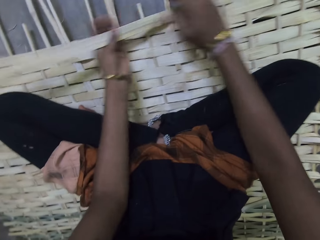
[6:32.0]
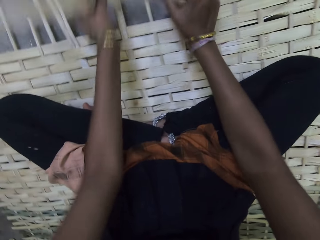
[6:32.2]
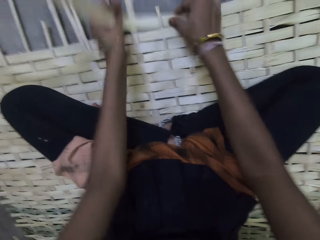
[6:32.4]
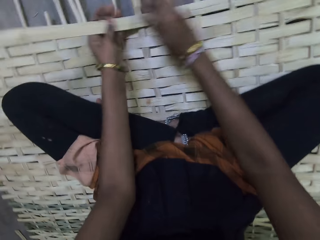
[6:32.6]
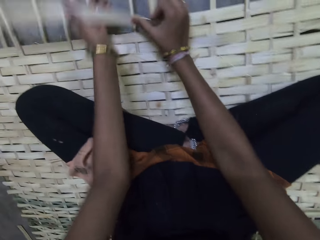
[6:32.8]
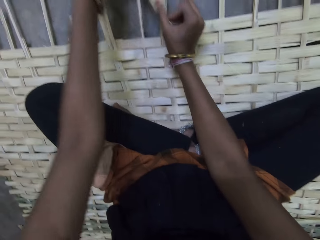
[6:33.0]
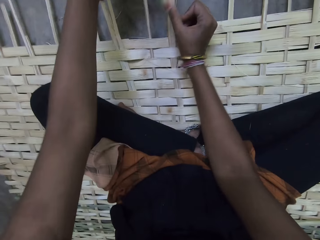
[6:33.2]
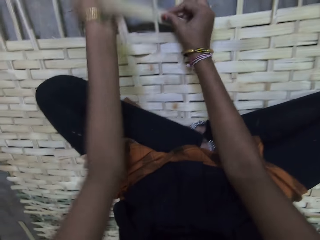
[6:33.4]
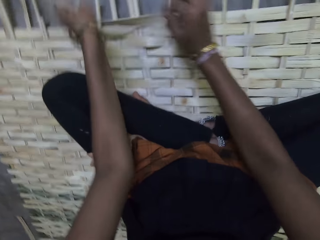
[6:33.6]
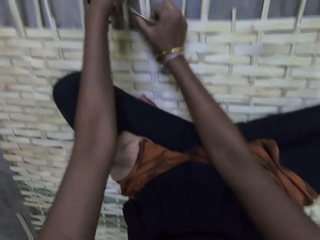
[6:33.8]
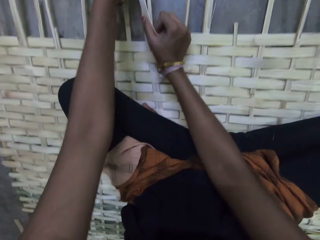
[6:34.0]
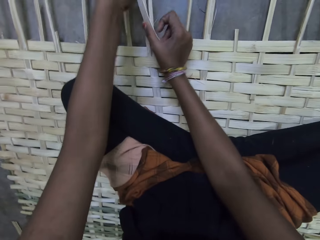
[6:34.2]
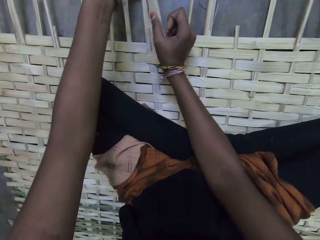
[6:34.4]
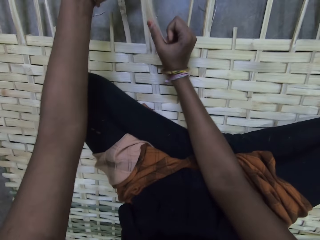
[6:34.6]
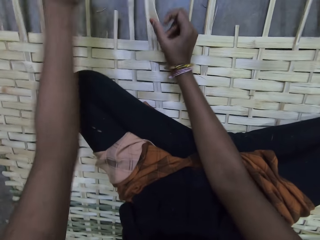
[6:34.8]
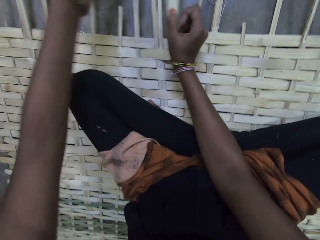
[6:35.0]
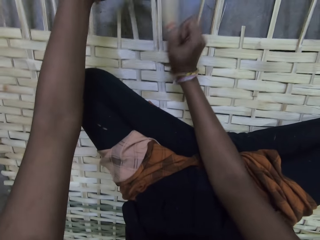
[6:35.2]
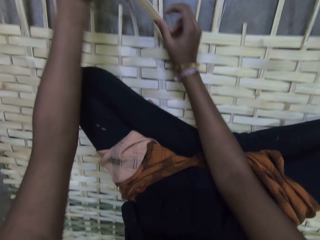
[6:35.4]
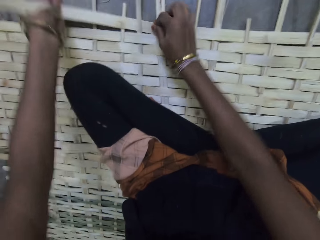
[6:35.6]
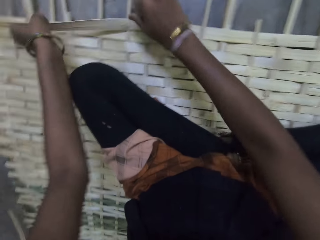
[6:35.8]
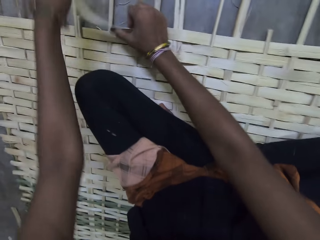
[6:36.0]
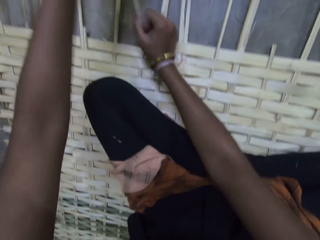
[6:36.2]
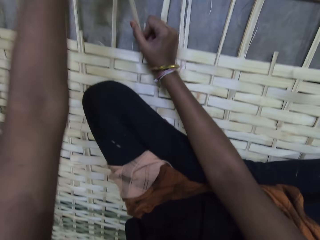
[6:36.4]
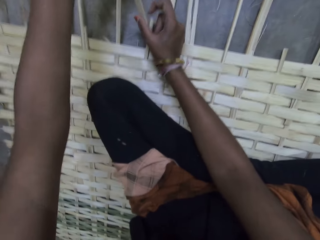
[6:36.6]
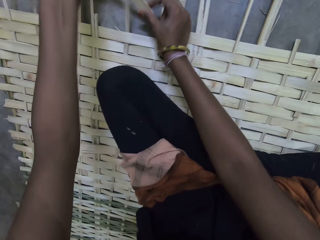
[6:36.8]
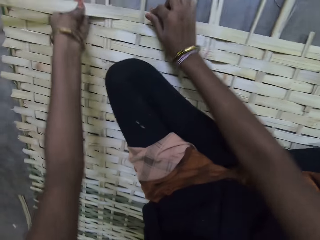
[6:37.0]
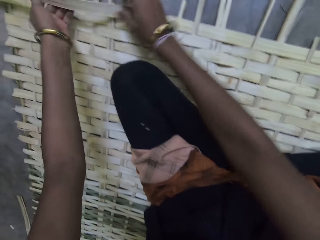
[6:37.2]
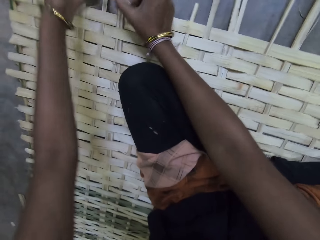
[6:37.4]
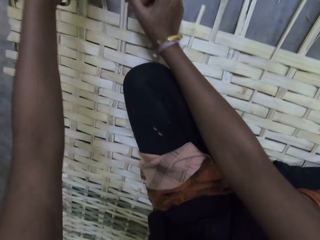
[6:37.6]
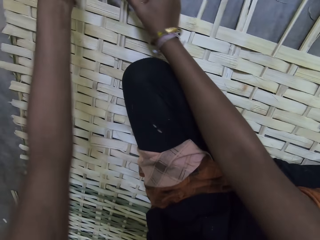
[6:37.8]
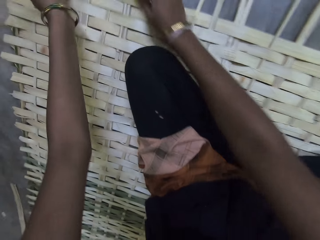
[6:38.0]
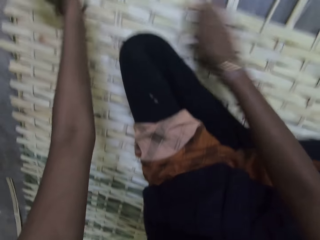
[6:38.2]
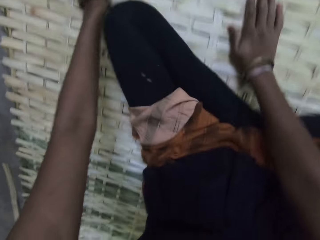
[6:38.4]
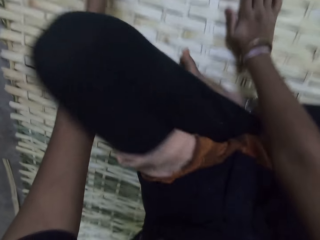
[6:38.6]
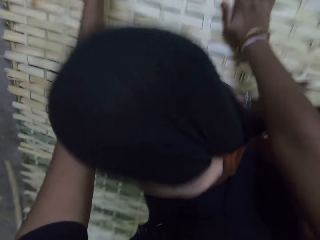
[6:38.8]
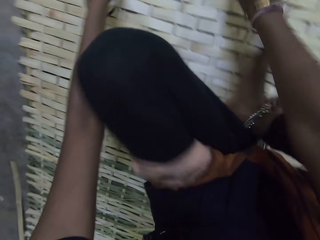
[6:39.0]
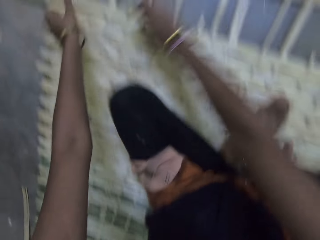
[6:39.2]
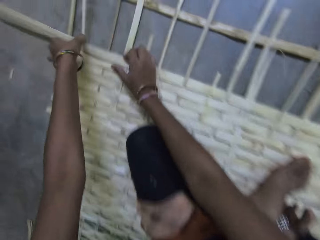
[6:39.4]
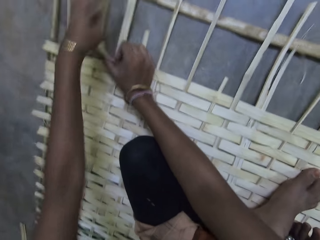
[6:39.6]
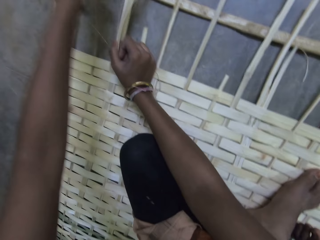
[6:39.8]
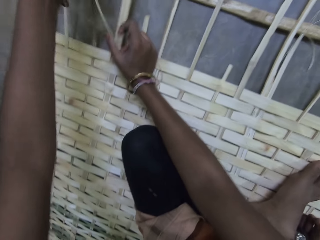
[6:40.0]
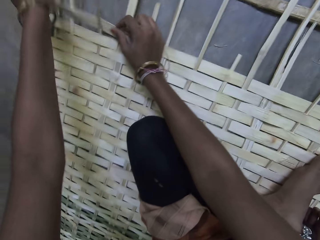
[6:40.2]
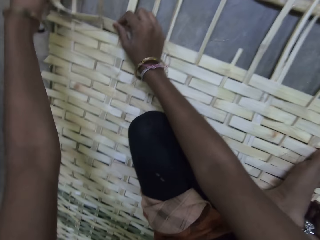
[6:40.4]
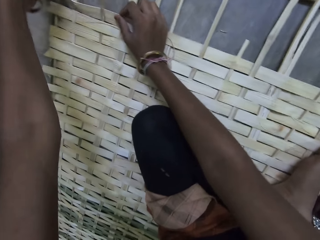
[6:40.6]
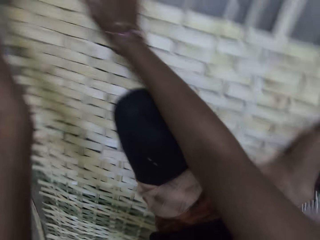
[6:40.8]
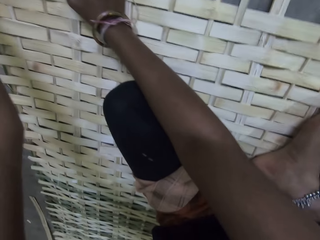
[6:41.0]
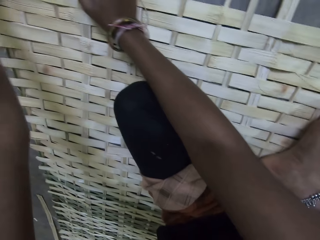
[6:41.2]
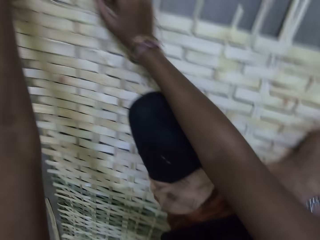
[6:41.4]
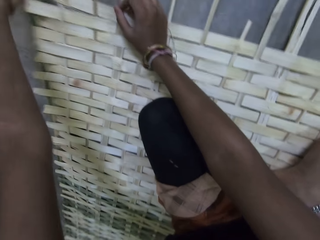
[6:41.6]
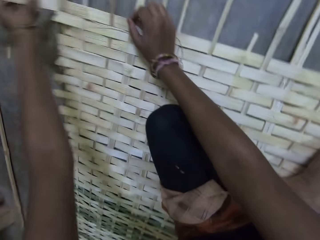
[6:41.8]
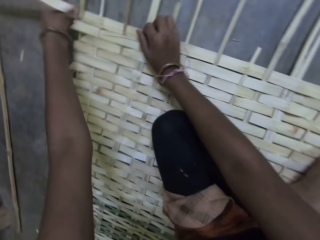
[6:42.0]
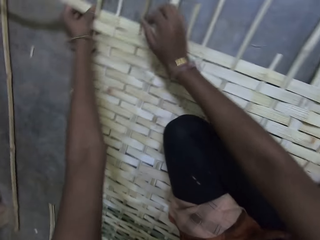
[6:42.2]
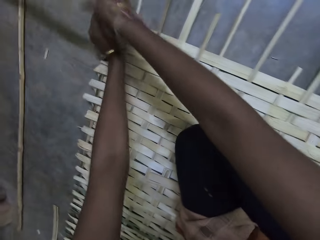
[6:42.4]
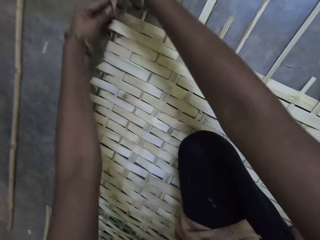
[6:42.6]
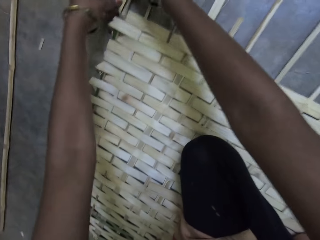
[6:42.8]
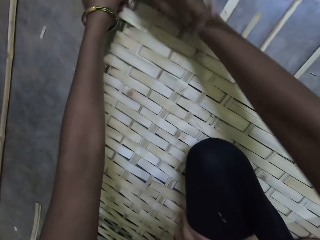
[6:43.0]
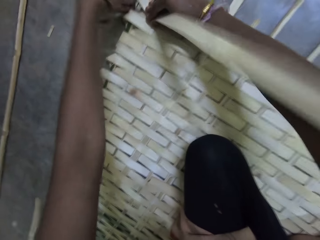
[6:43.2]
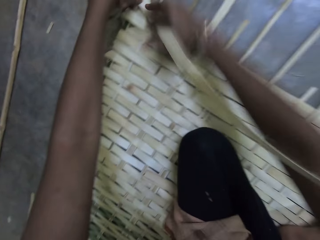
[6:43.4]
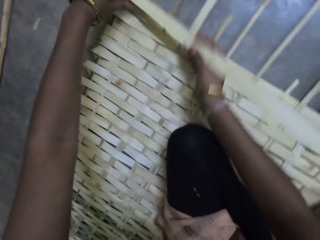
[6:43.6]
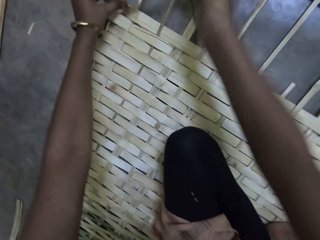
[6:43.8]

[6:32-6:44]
The camera wearer rests a hand on the mat. She lifts a leg and lowers her leg. She weaves the mat.

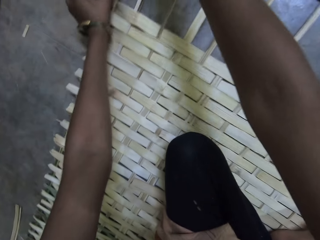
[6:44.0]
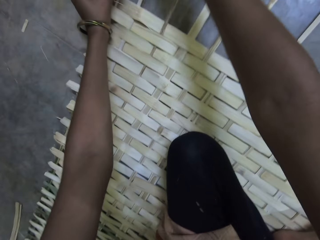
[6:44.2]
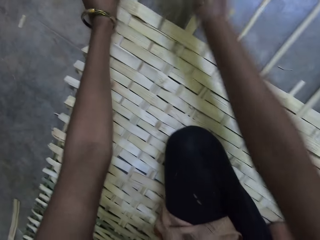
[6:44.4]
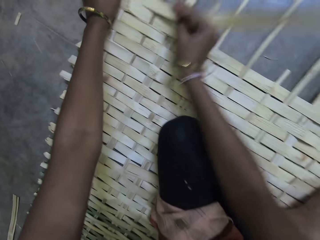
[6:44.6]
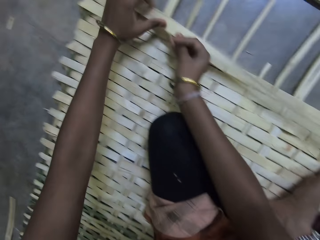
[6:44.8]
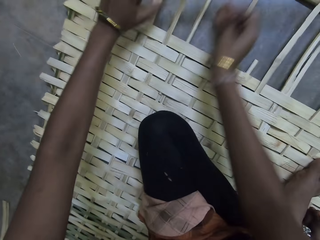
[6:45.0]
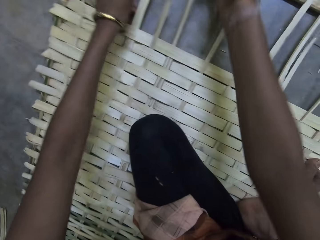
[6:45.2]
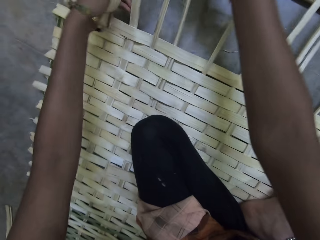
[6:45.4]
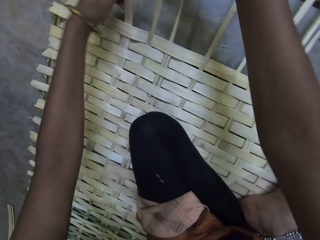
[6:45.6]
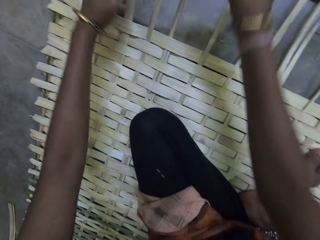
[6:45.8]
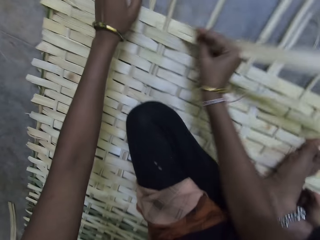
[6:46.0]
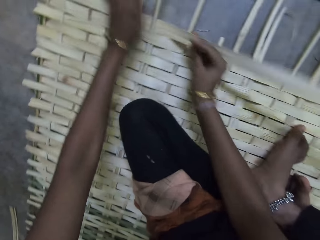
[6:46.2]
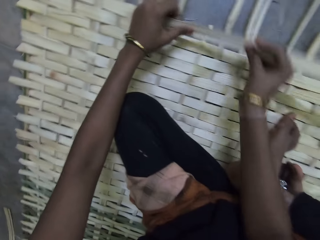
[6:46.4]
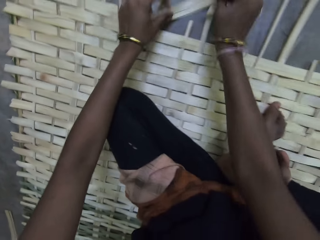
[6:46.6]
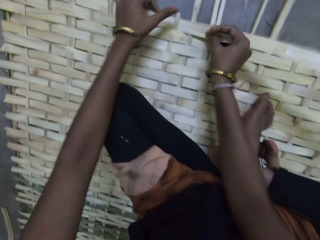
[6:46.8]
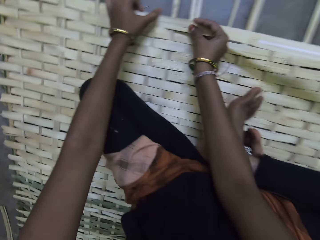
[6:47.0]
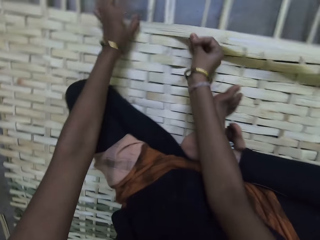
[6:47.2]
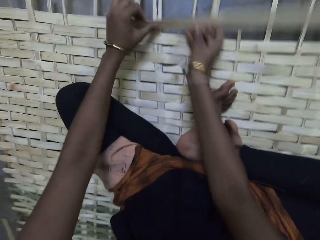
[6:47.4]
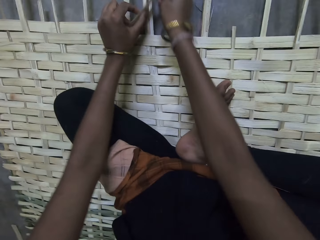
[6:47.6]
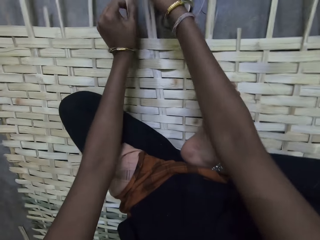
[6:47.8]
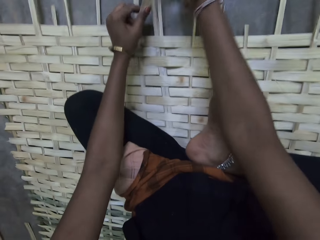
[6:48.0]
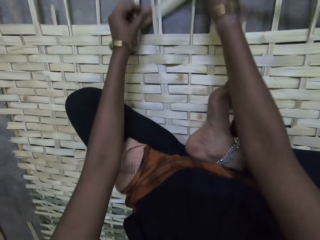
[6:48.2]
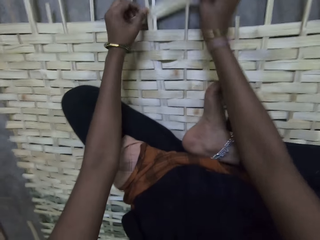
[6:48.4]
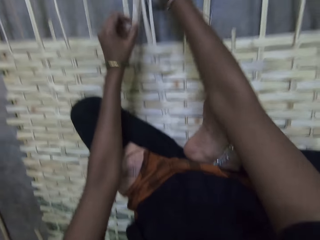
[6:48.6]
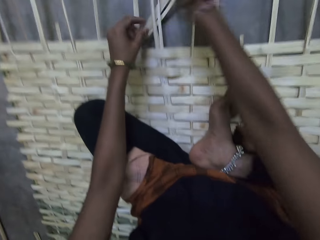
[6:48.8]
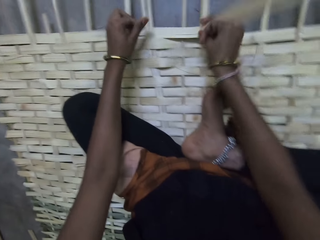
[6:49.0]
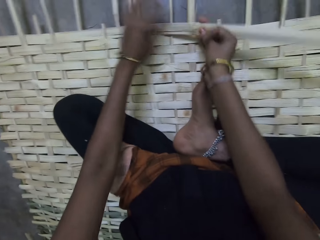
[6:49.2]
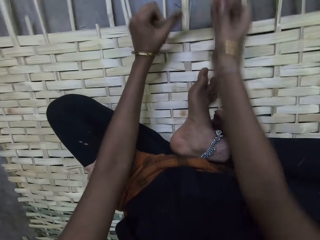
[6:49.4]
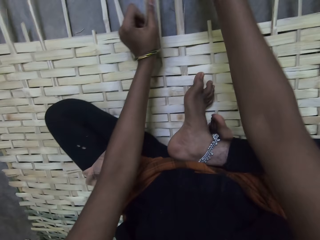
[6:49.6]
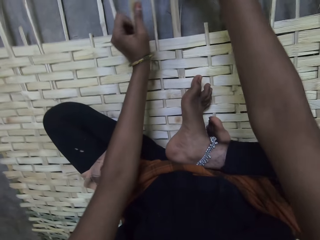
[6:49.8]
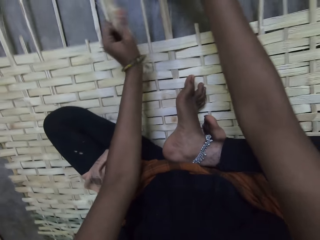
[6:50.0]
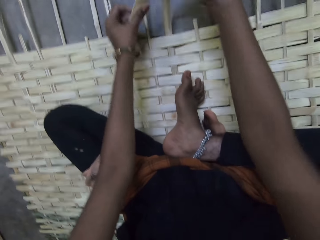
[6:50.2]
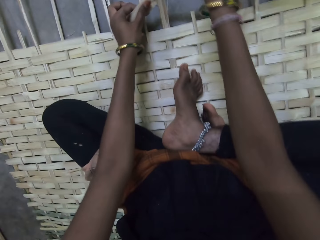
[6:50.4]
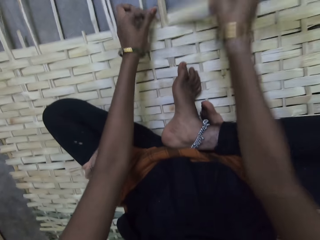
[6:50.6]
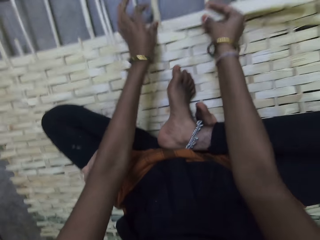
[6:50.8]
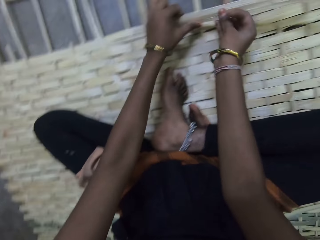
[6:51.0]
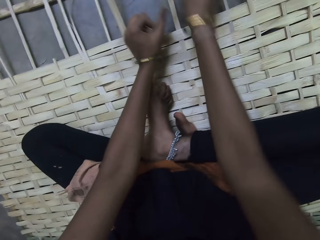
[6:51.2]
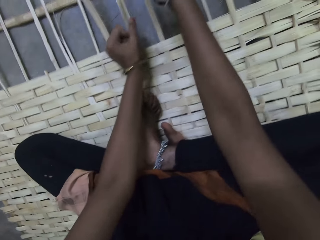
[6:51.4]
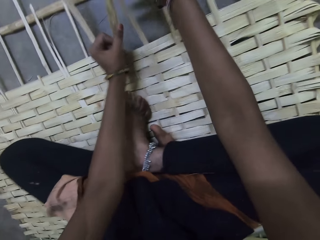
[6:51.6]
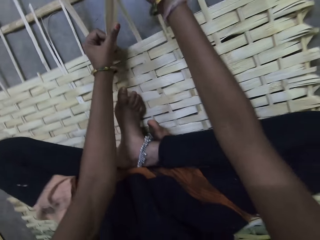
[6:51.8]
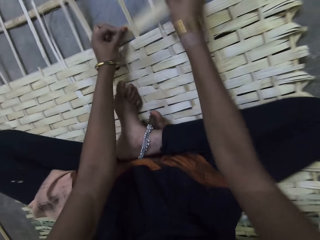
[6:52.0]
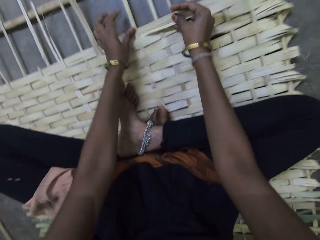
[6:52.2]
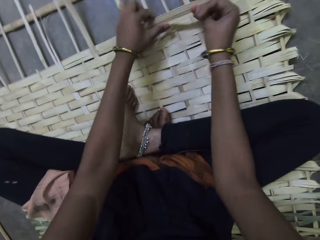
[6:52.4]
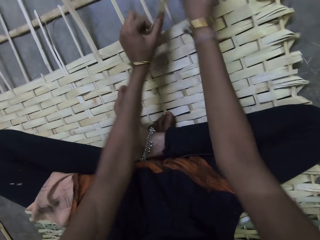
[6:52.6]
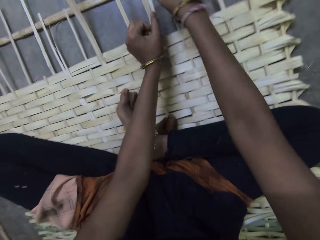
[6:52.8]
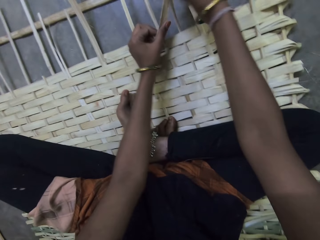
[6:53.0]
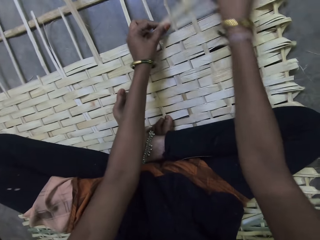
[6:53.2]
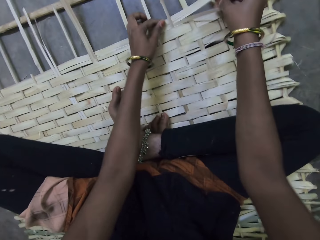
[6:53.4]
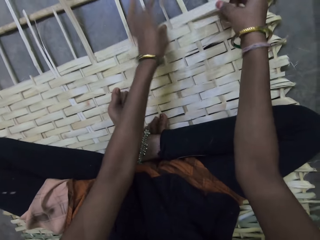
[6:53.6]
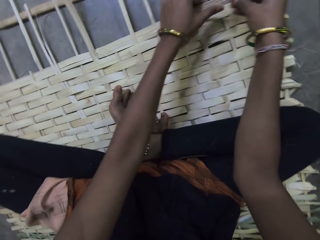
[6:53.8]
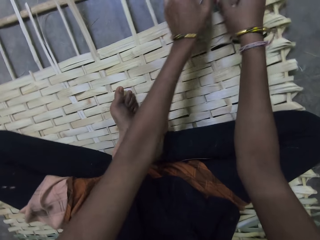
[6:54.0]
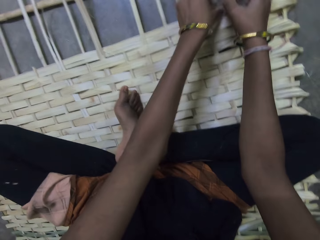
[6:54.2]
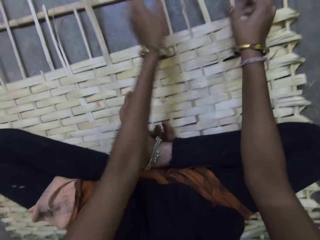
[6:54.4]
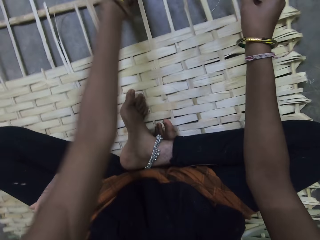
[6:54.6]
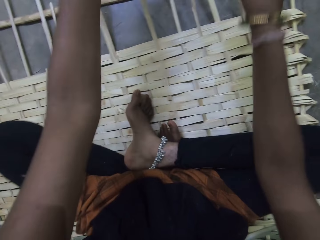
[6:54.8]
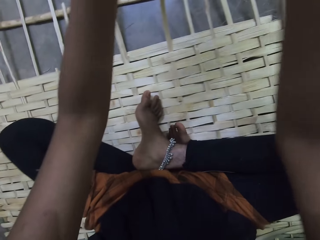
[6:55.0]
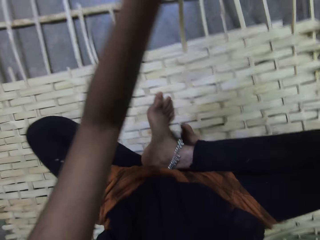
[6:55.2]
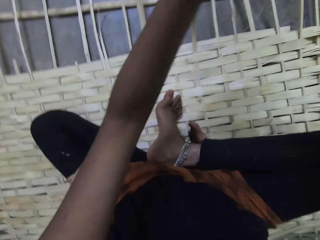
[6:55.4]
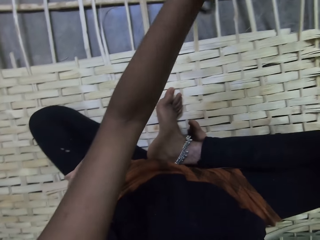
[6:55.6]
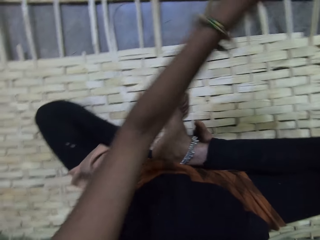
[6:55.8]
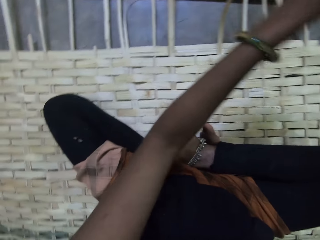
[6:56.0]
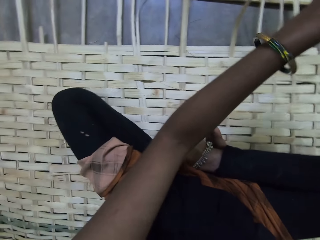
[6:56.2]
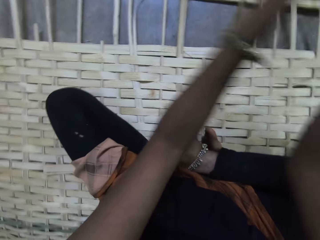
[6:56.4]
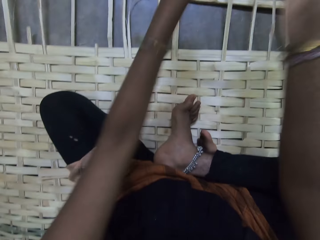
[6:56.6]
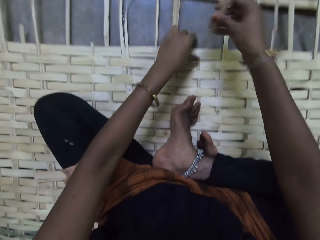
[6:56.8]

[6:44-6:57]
The camera wearer does something. They insert a stick in the weaved wooden splint.
